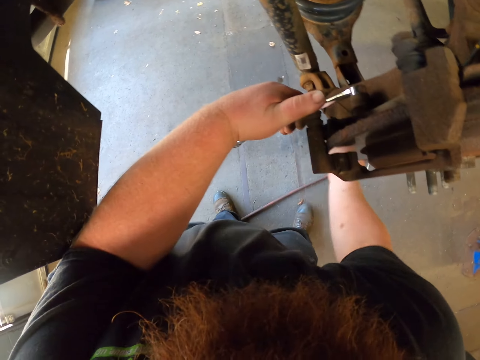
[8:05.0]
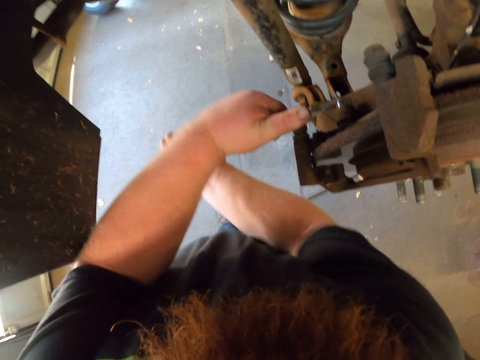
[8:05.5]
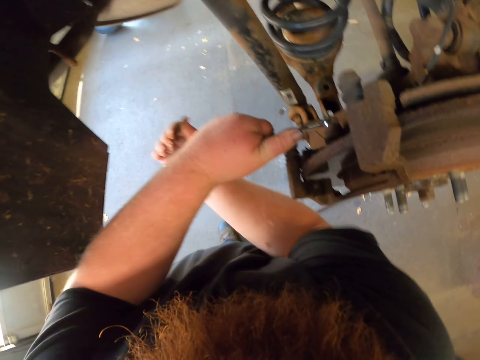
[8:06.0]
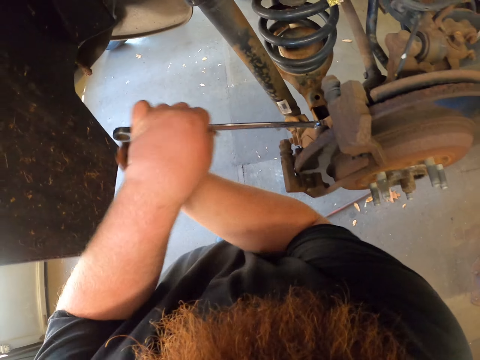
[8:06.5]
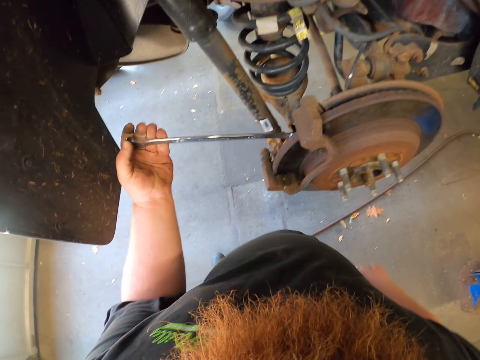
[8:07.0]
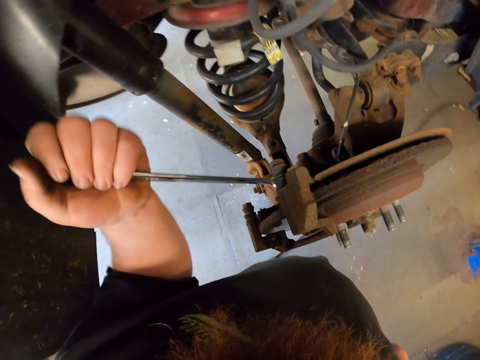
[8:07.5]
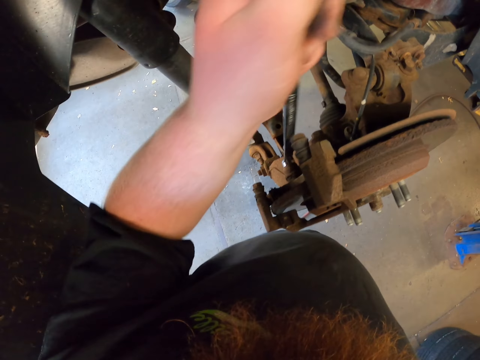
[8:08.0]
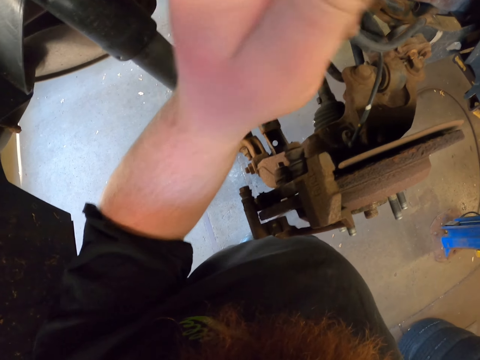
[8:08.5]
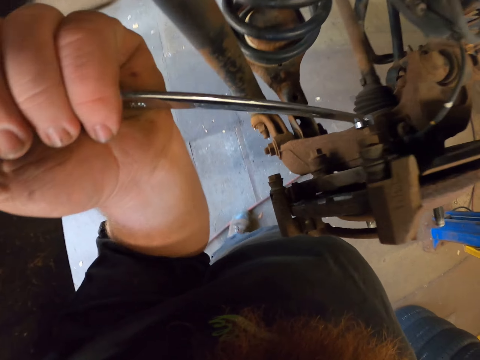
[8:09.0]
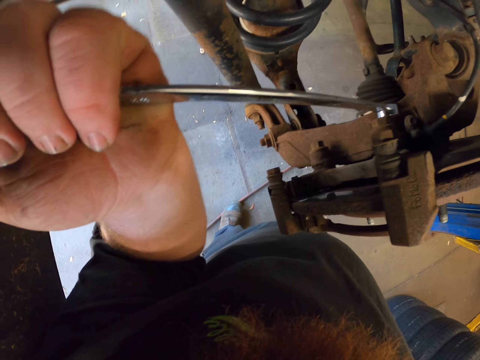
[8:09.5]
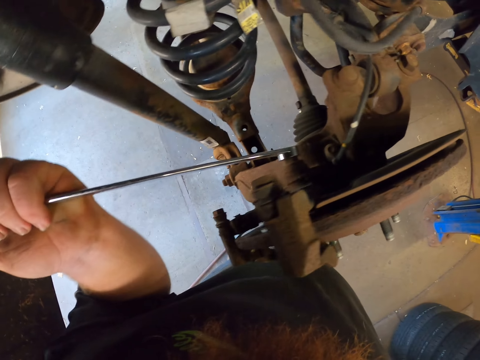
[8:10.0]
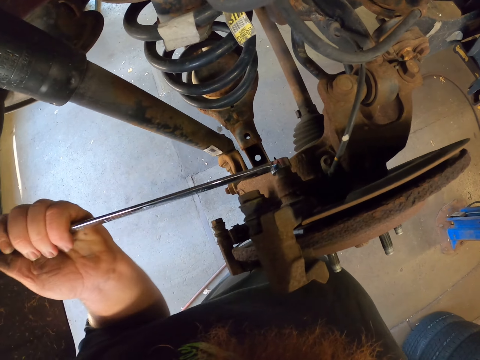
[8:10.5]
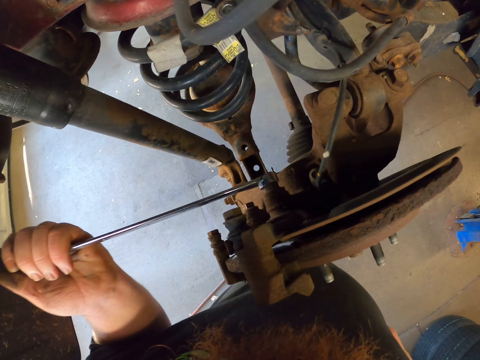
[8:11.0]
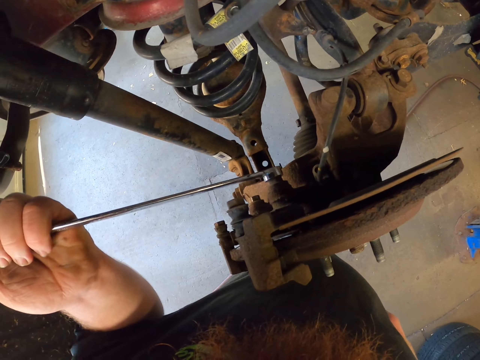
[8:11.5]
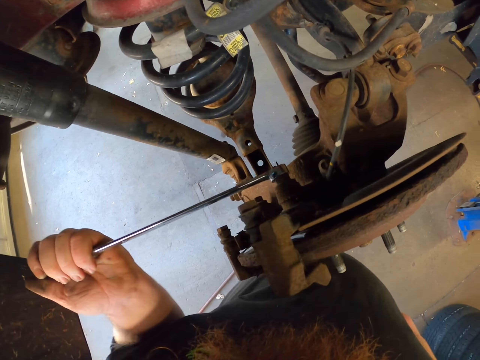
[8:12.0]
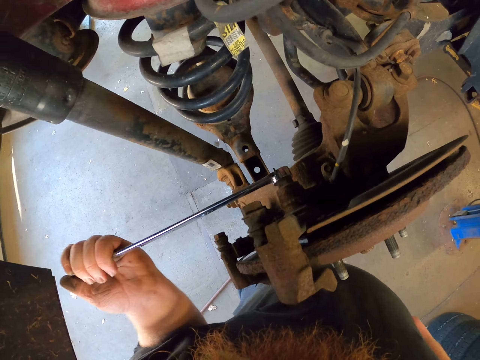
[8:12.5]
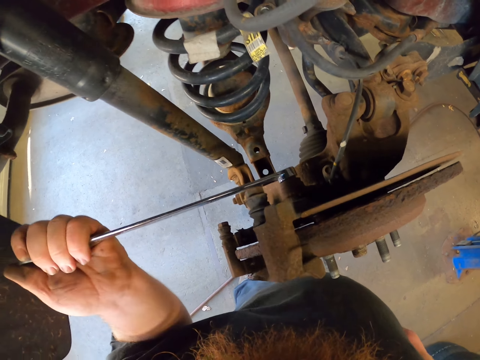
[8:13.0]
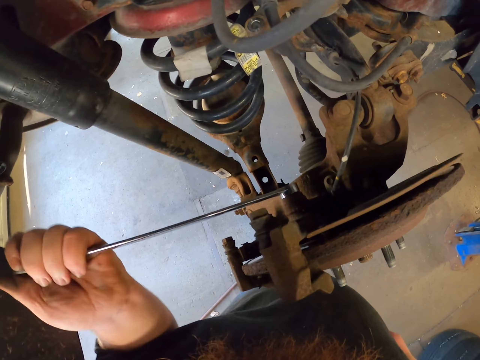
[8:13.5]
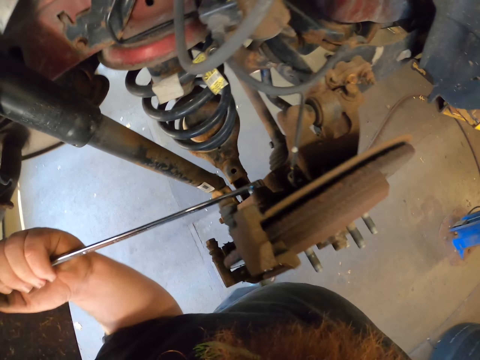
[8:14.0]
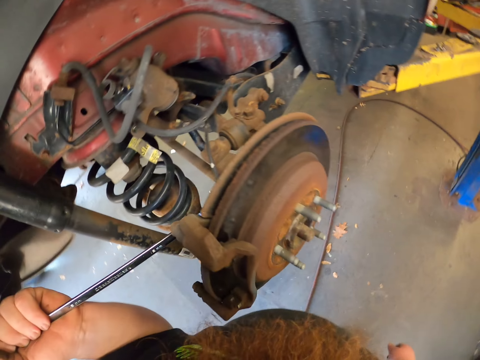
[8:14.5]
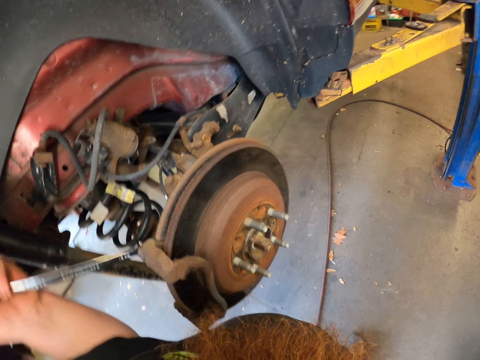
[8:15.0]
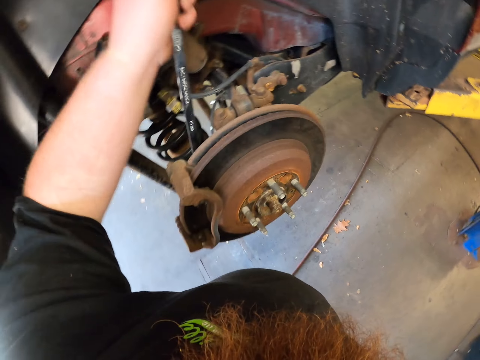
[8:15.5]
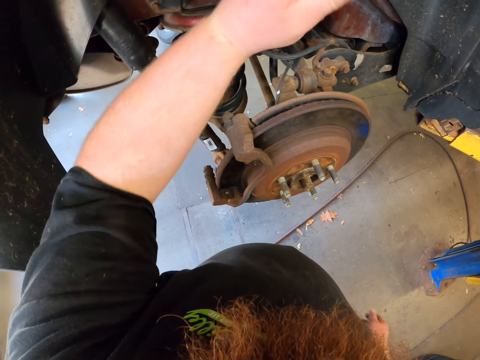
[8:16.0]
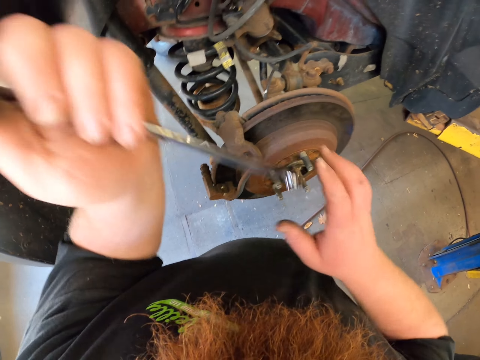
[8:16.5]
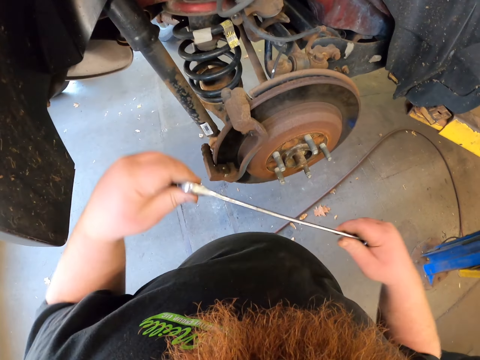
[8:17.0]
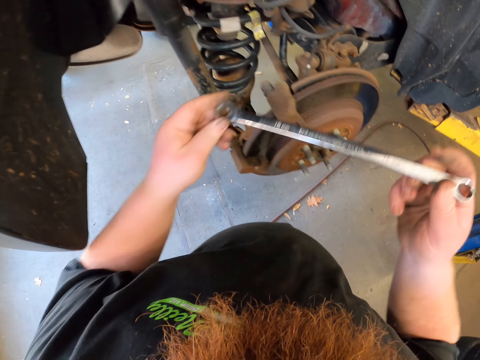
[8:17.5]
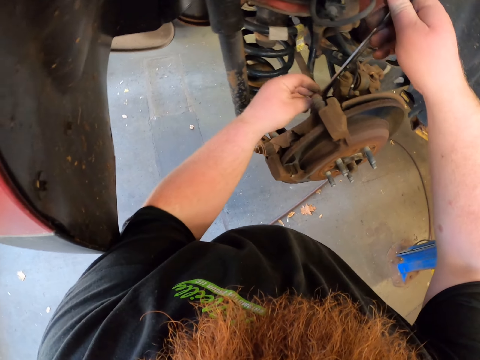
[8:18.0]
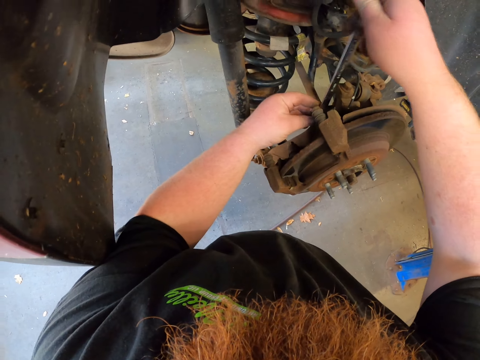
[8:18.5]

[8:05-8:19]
The camera wearer hits the spanner with his hand. He loosens the nut.

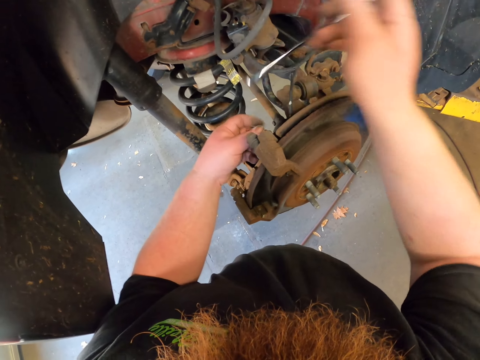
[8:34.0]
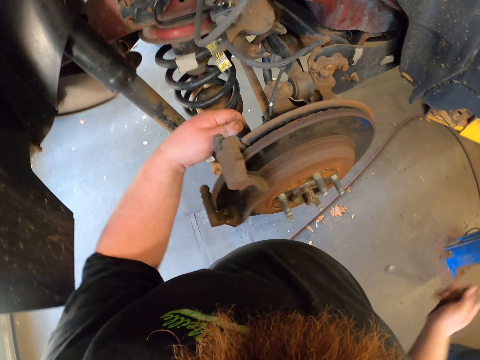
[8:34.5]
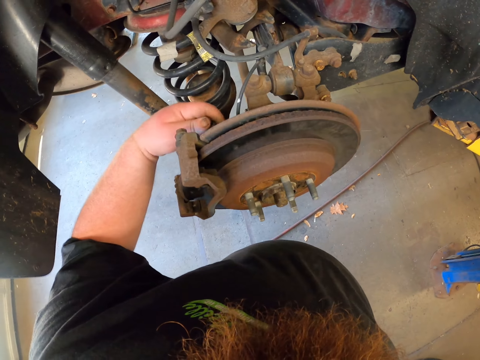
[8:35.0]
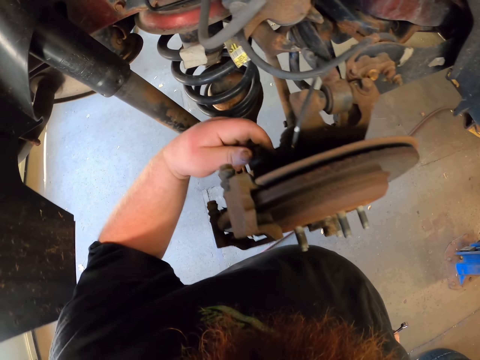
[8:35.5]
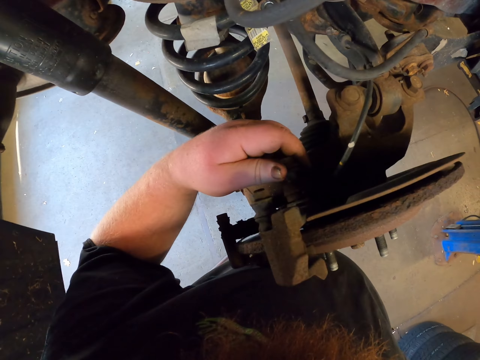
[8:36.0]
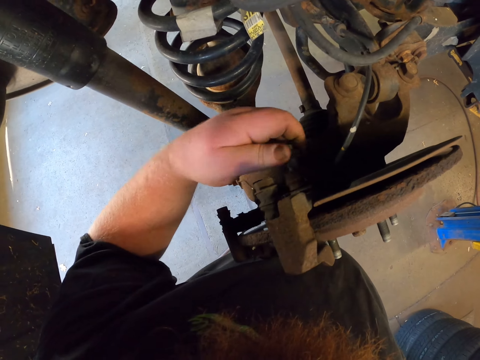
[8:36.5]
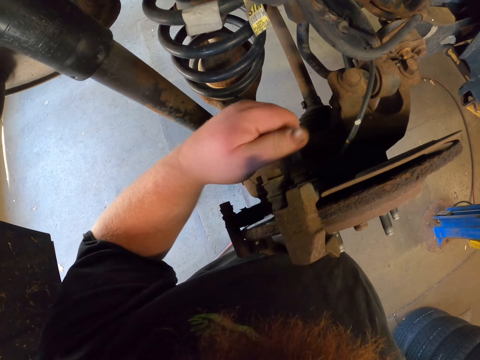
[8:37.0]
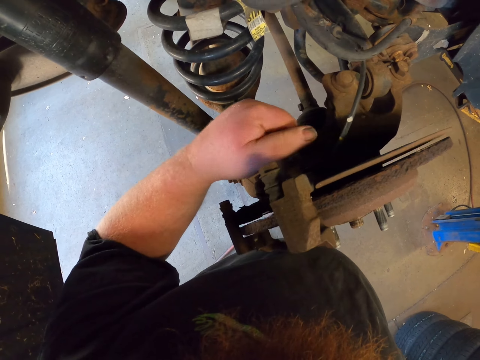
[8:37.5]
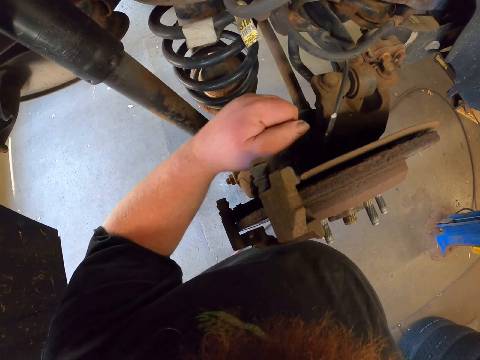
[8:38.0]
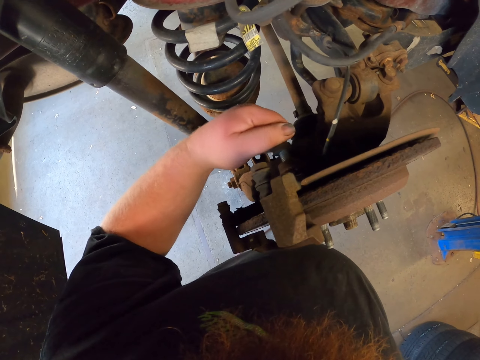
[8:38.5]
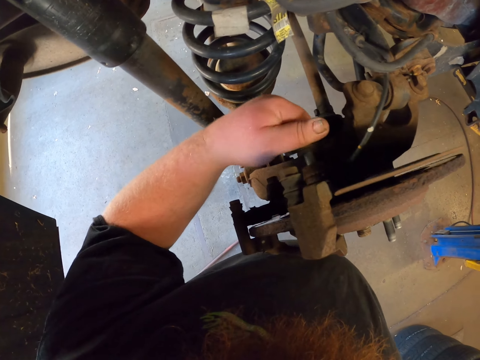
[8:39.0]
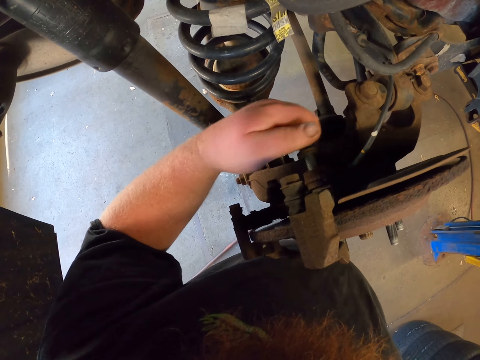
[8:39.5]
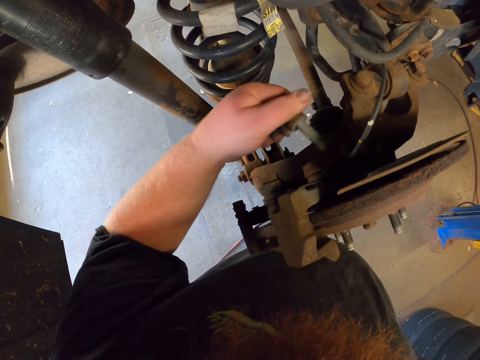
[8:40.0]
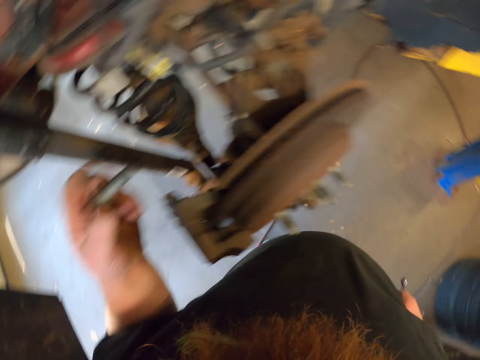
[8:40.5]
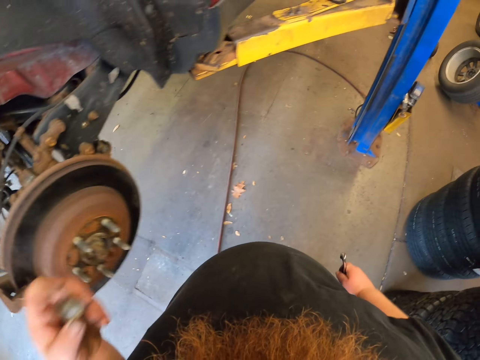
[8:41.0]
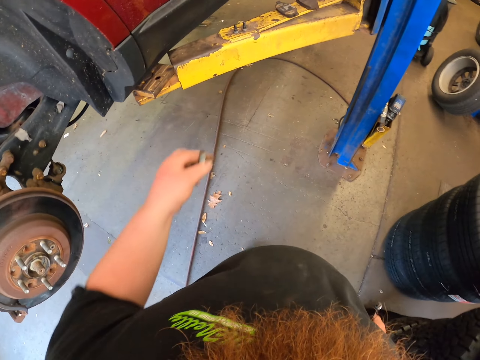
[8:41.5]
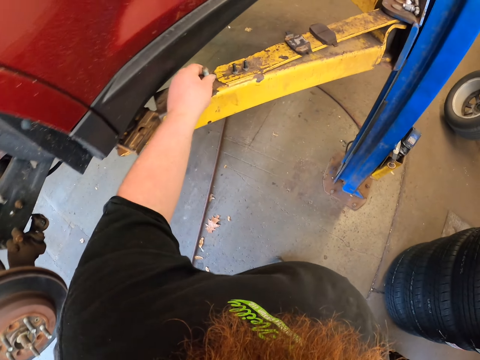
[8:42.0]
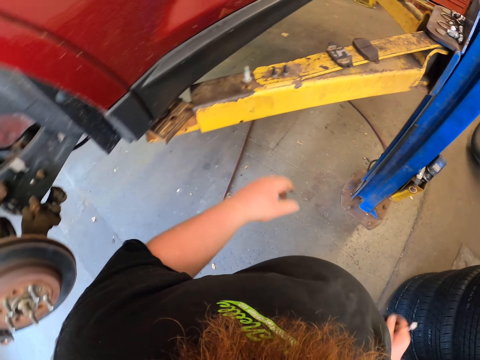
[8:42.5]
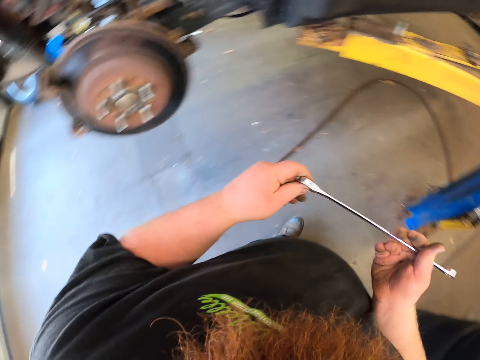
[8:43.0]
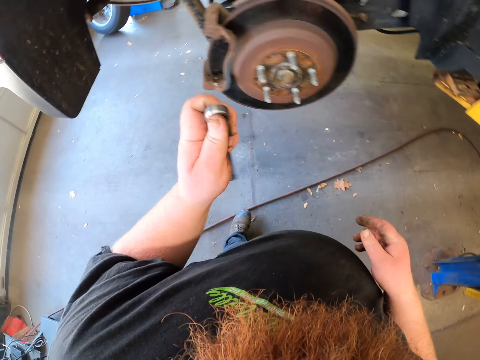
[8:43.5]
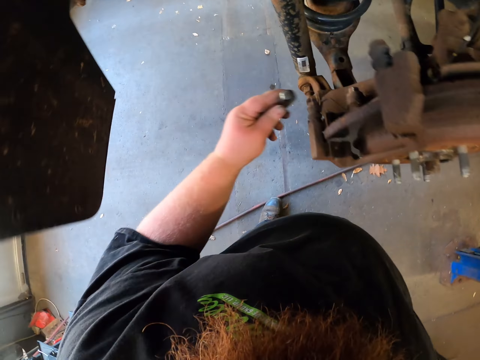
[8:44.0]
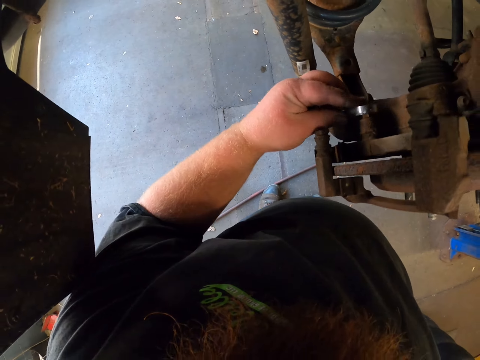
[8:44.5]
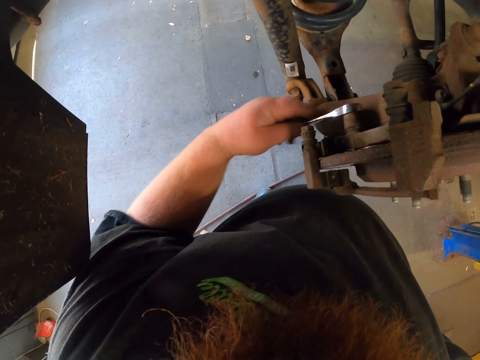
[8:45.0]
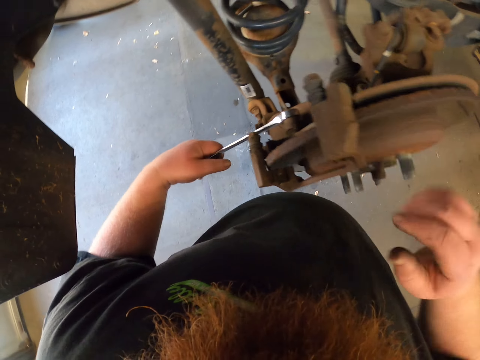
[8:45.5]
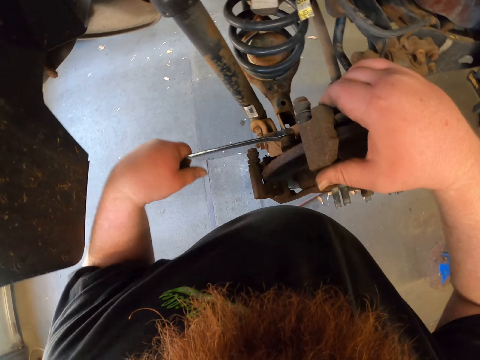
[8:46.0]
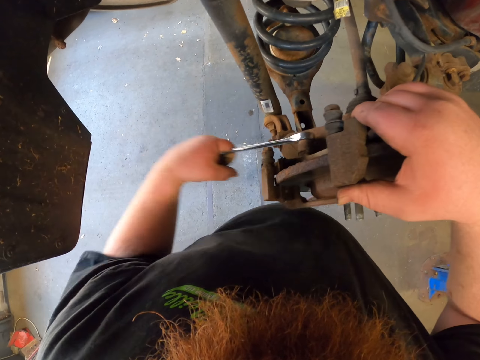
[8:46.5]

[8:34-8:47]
The camera wearer loosens the nut with his hand. He puts the nut aside. He loosens the nut.
